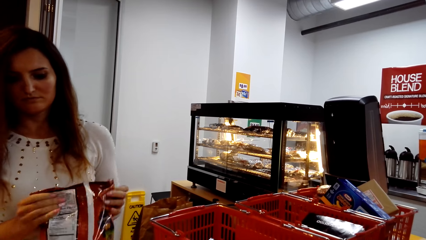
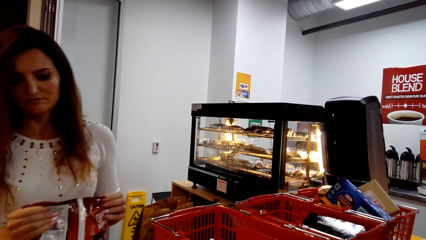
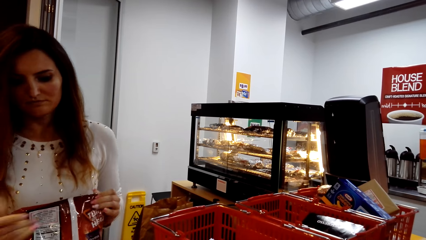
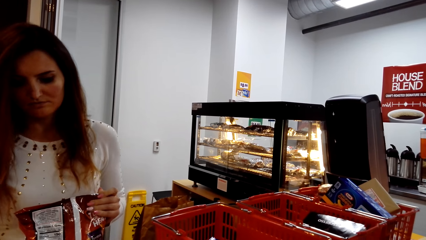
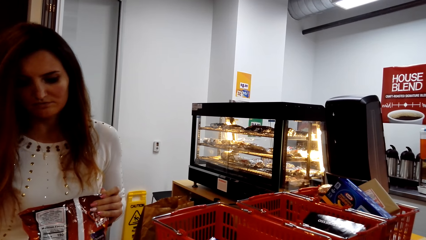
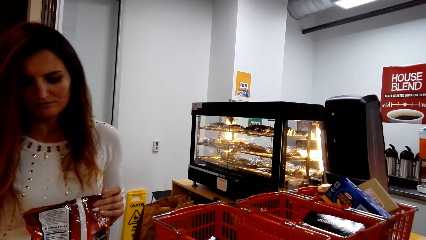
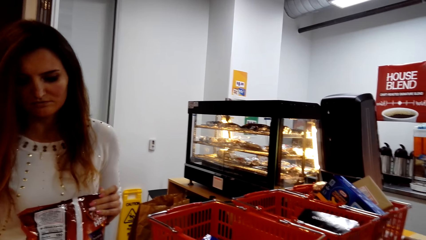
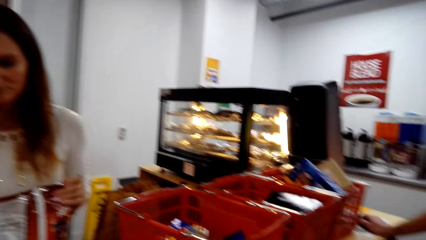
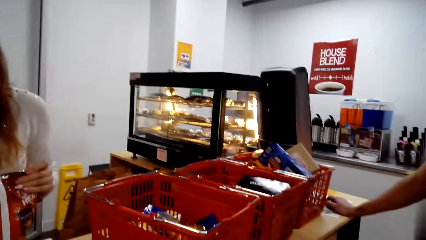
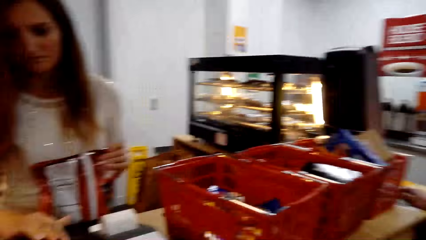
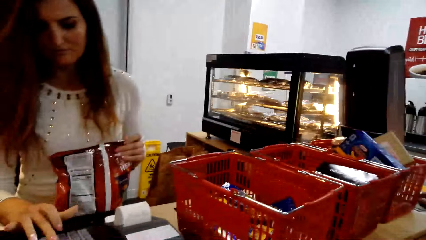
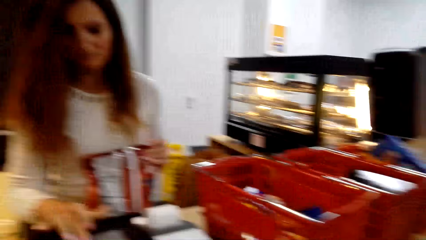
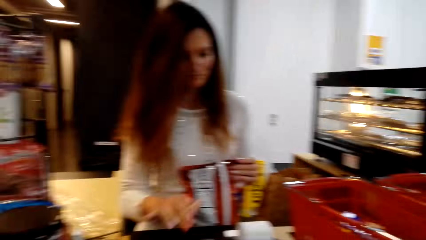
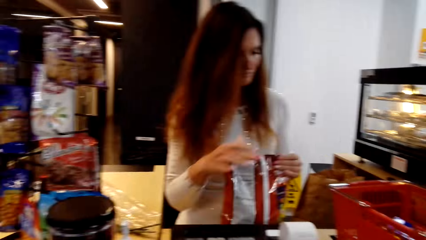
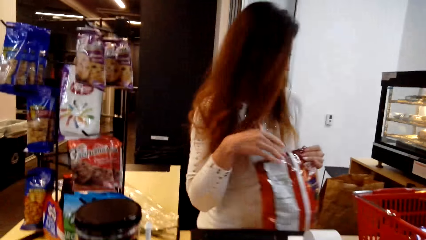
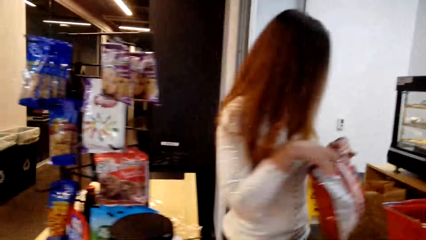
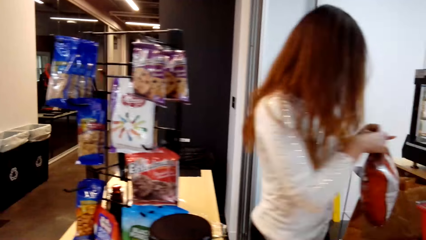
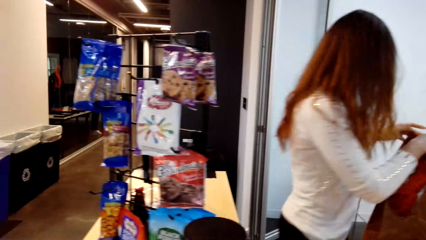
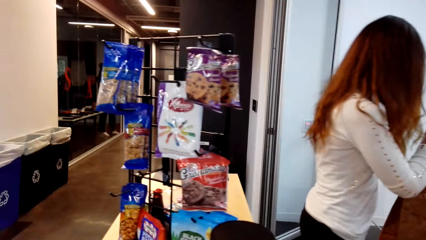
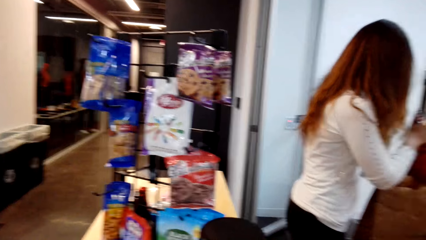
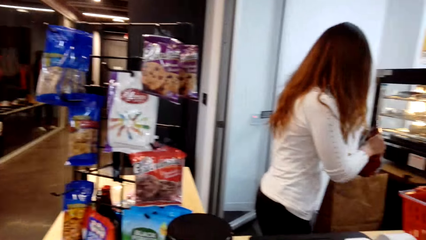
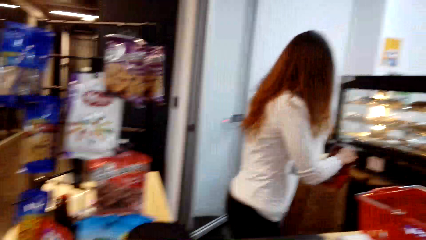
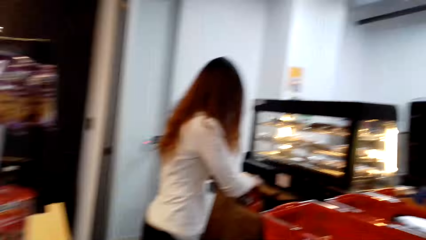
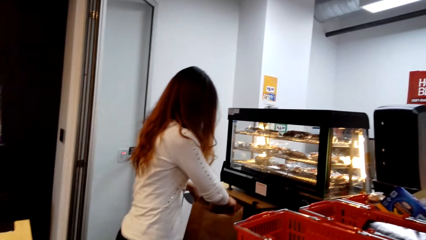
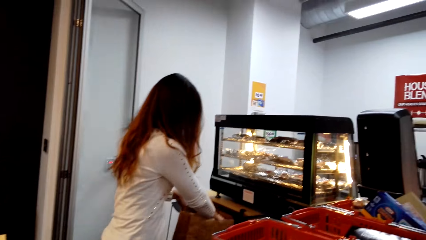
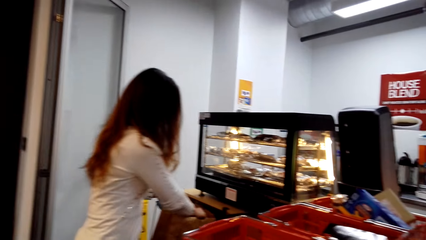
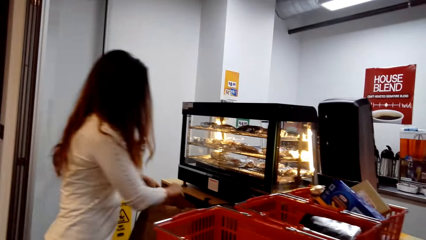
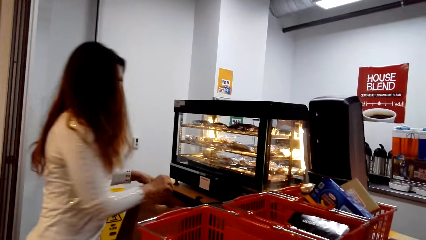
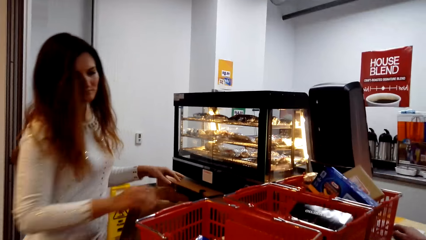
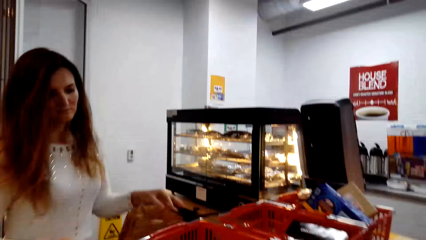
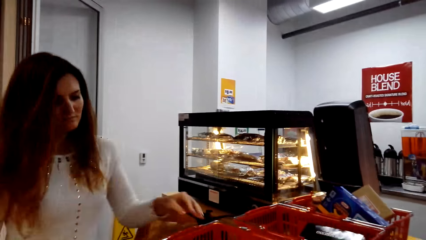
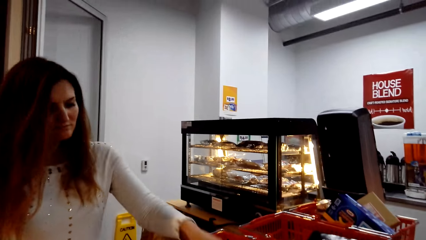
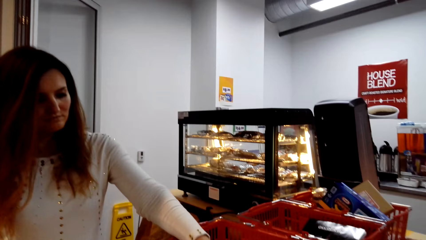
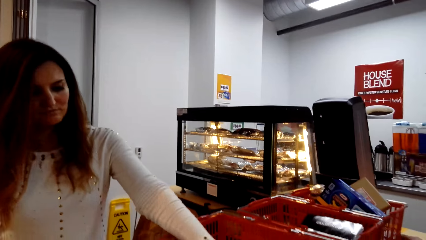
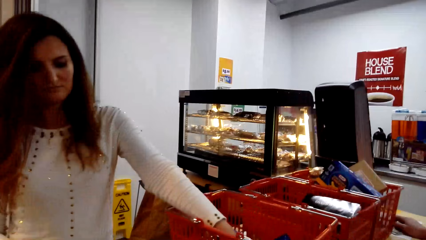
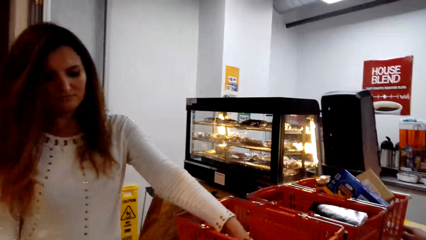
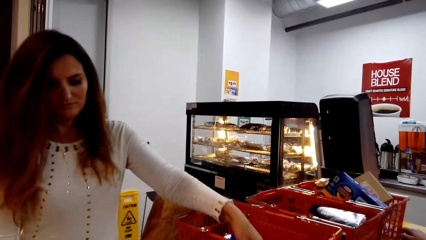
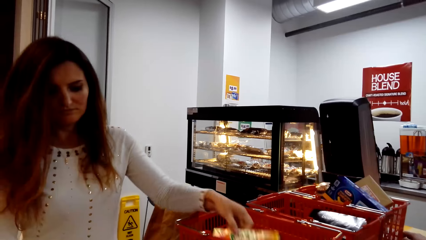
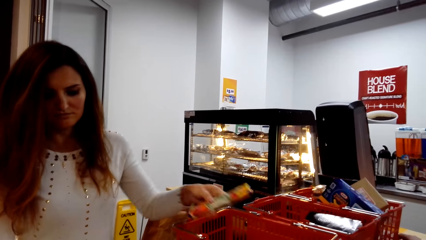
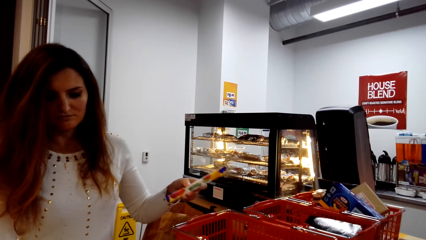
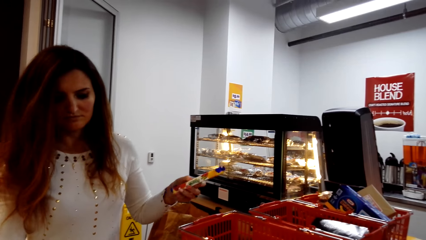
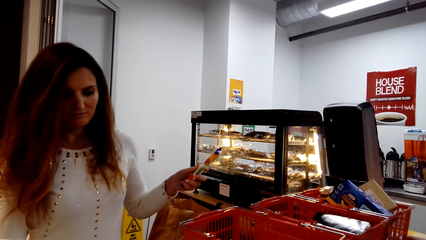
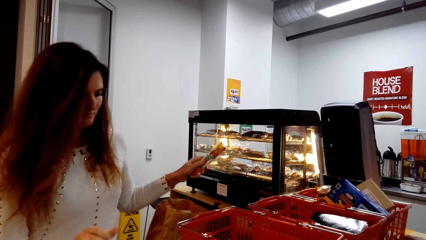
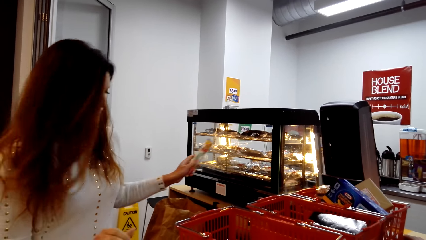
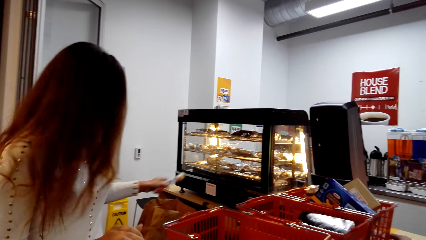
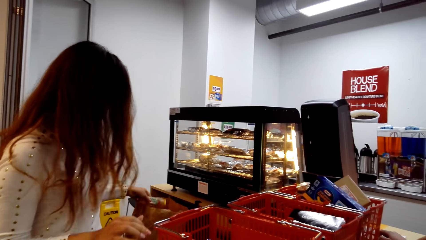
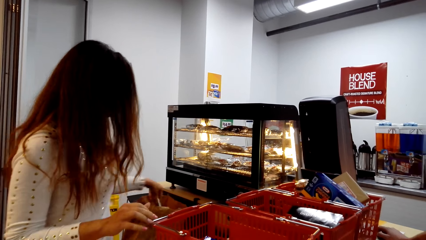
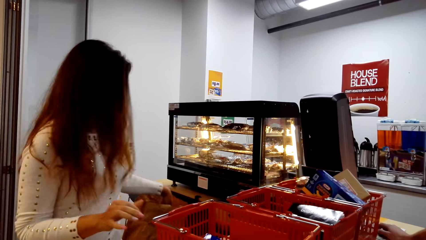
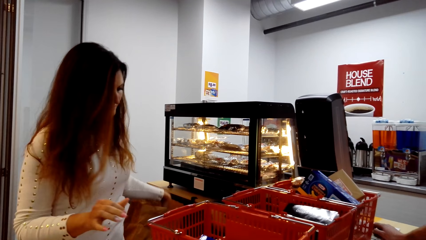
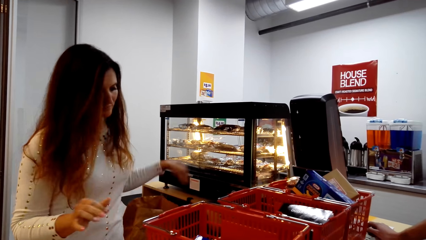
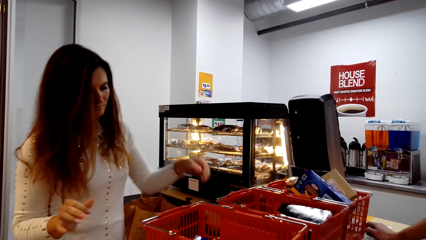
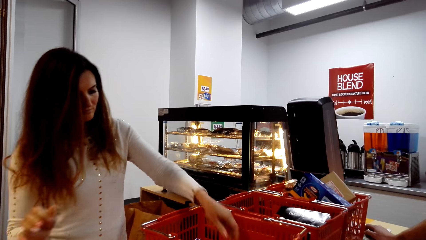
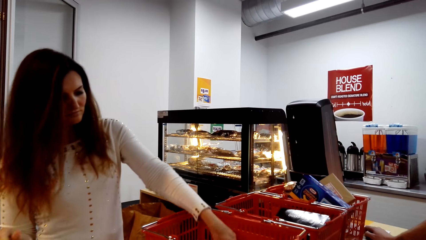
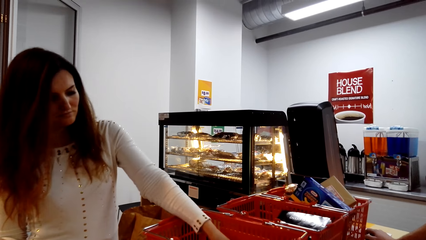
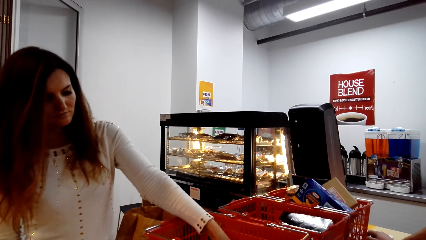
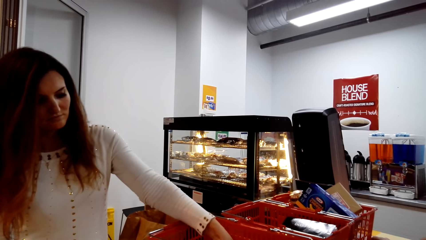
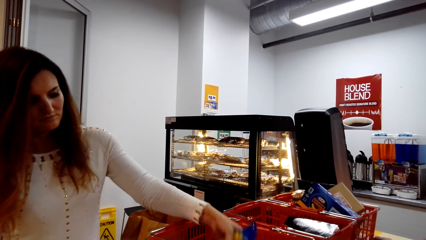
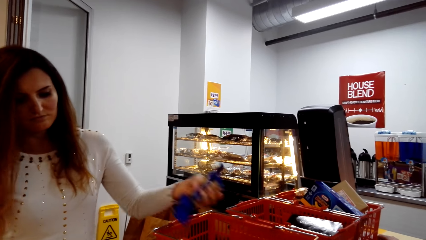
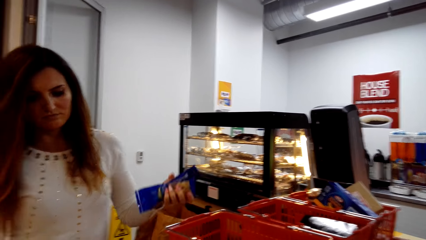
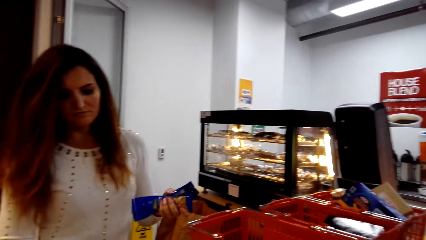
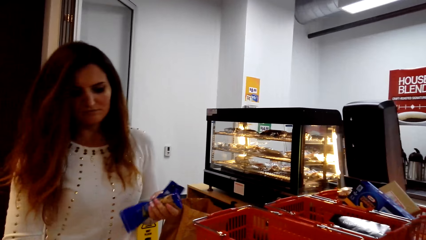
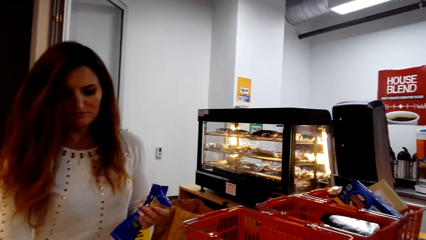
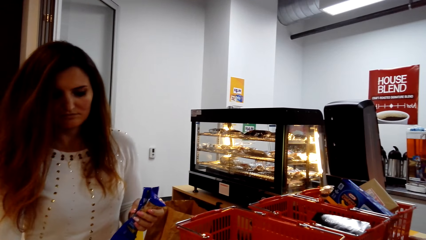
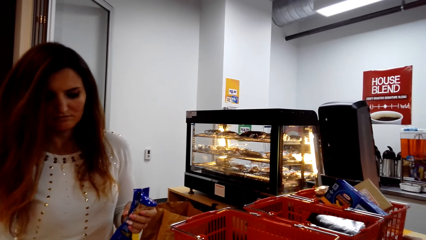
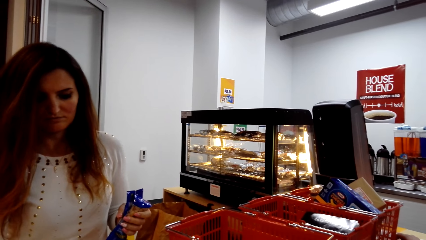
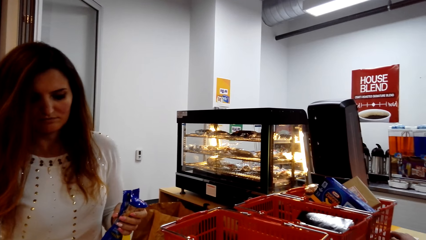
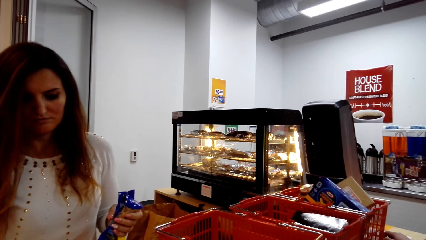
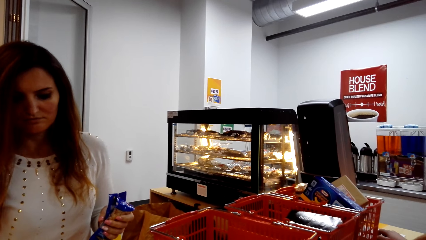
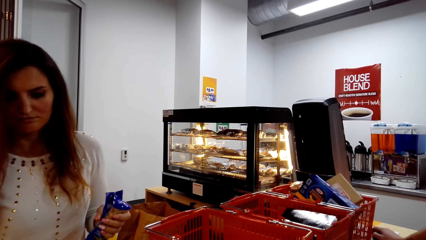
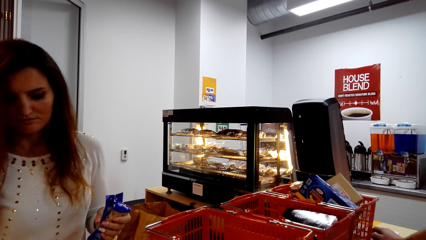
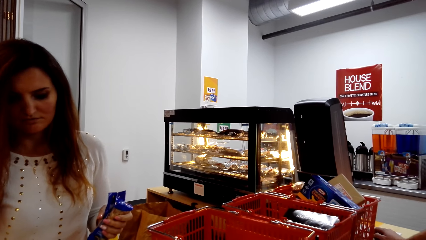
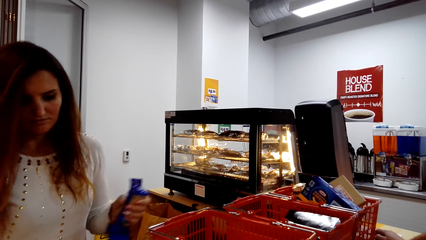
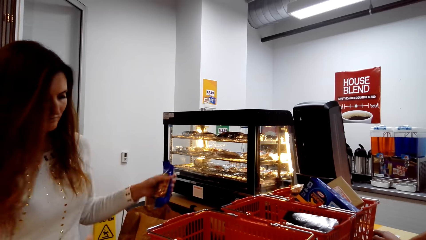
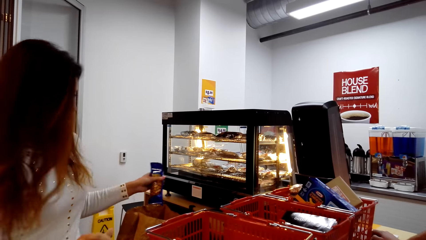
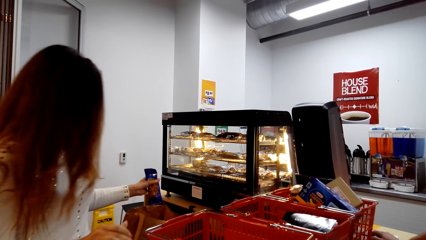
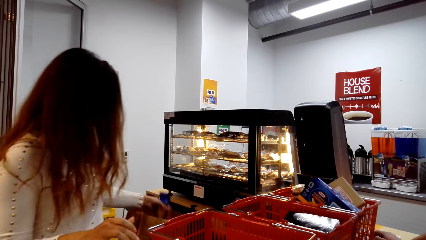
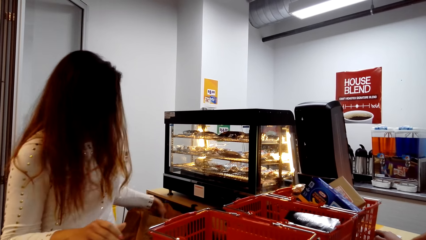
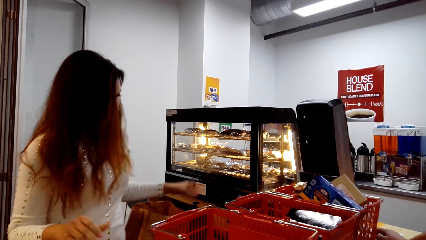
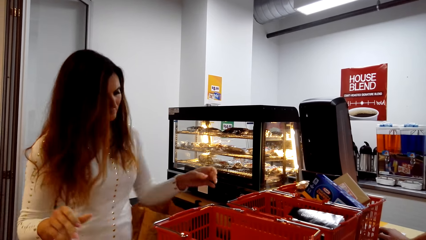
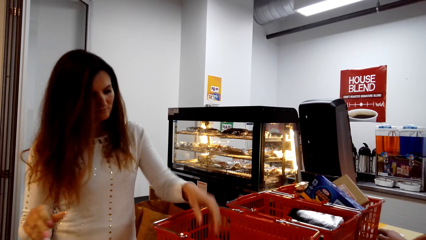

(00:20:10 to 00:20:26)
A lady picks crisps and presses the machine. The lady puts the packet away. The lady takes a roll and puts the roll away. The lady takes packets and puts the packets away.
